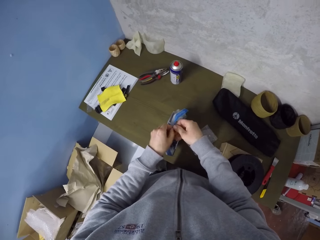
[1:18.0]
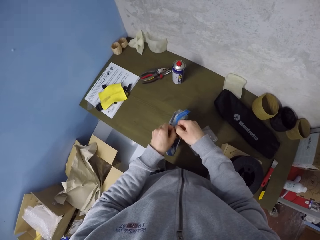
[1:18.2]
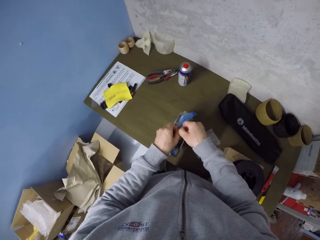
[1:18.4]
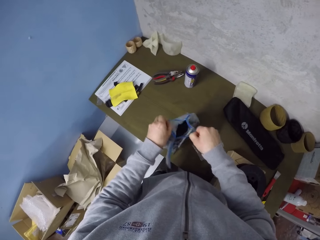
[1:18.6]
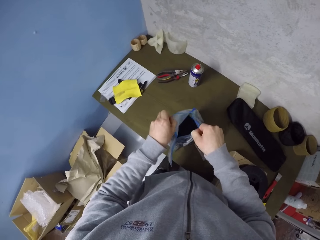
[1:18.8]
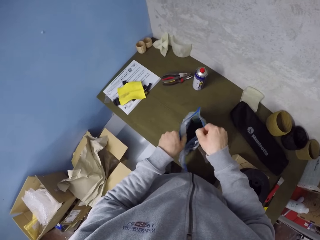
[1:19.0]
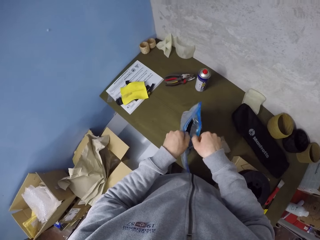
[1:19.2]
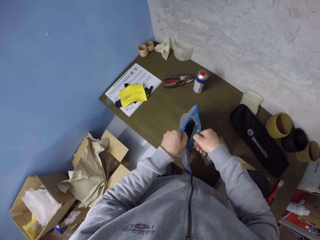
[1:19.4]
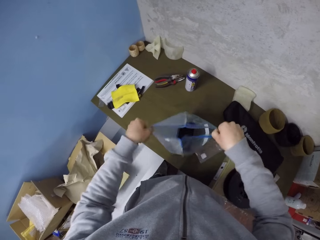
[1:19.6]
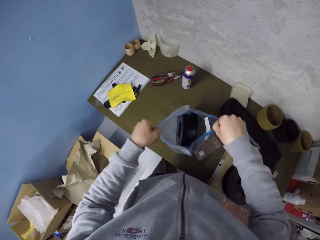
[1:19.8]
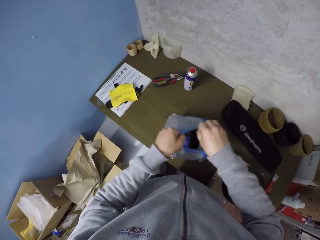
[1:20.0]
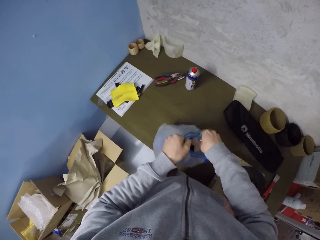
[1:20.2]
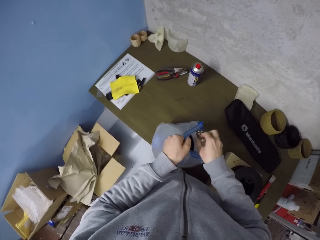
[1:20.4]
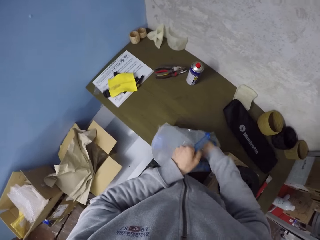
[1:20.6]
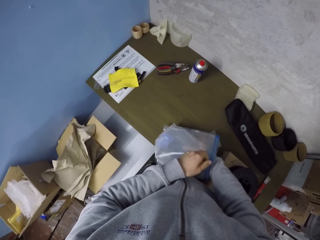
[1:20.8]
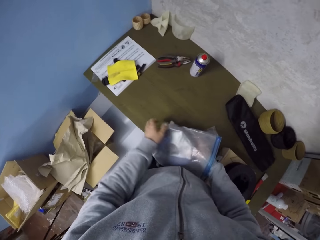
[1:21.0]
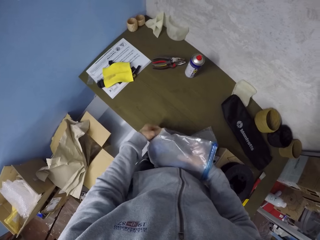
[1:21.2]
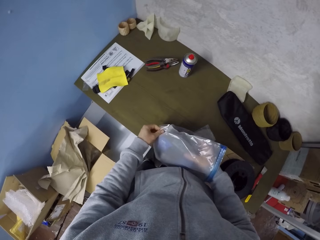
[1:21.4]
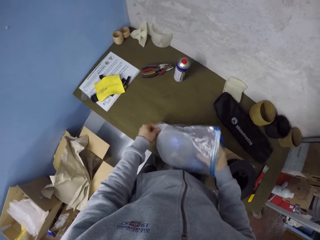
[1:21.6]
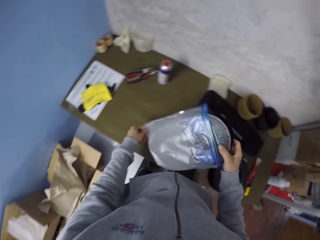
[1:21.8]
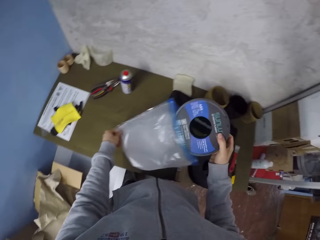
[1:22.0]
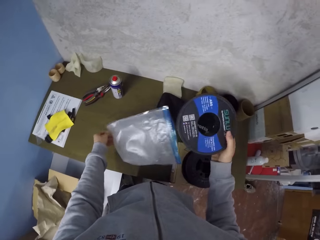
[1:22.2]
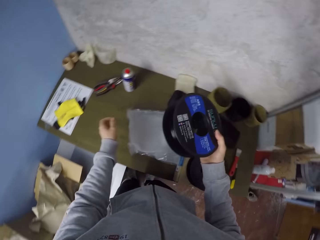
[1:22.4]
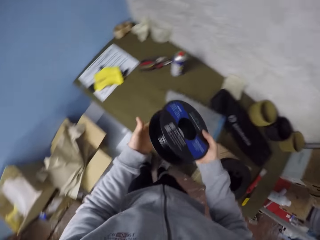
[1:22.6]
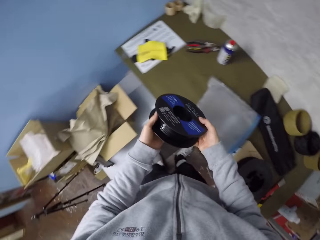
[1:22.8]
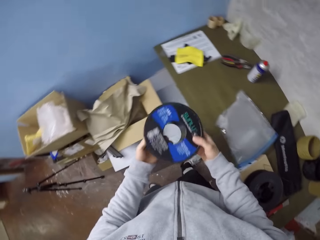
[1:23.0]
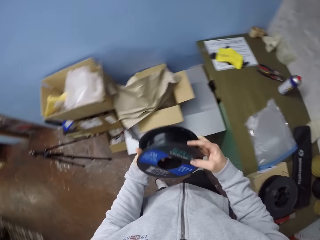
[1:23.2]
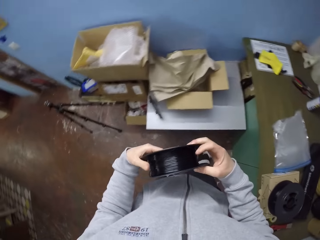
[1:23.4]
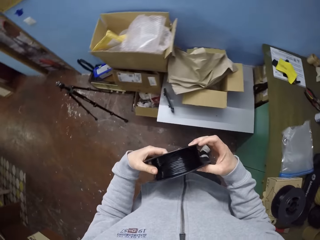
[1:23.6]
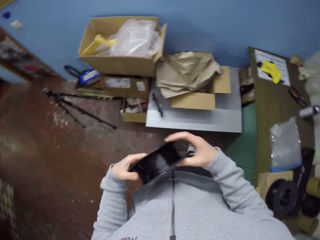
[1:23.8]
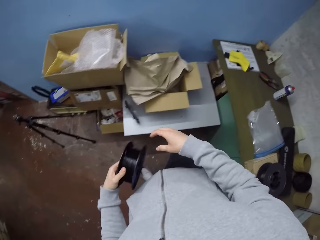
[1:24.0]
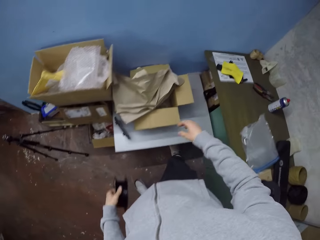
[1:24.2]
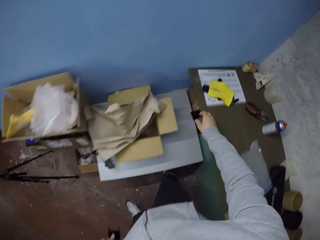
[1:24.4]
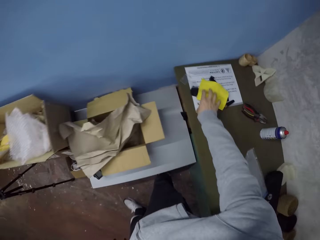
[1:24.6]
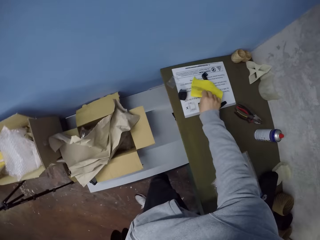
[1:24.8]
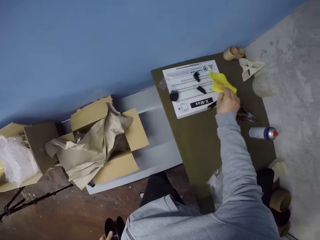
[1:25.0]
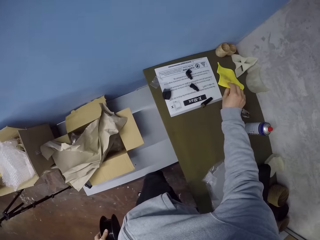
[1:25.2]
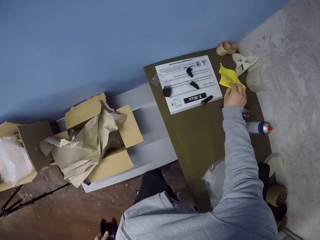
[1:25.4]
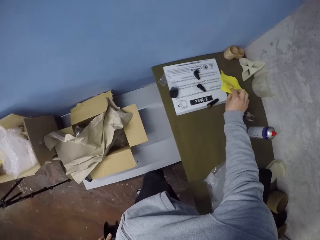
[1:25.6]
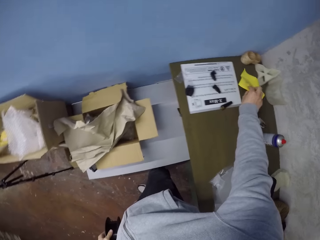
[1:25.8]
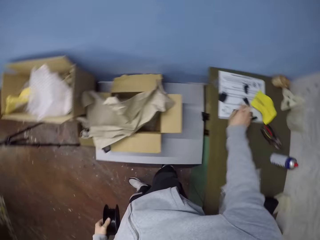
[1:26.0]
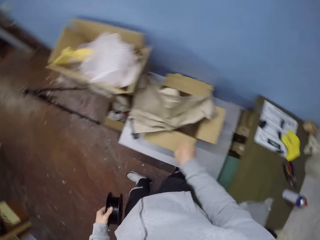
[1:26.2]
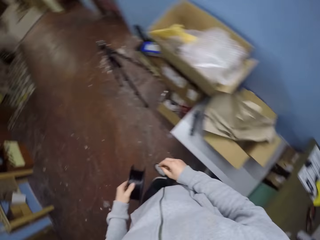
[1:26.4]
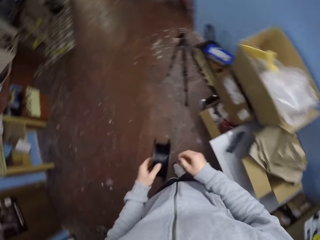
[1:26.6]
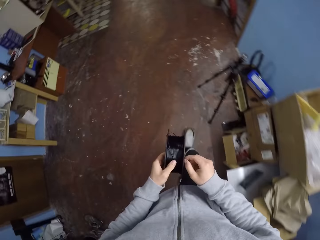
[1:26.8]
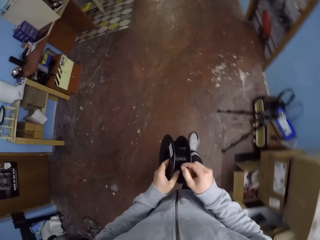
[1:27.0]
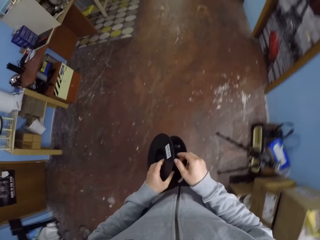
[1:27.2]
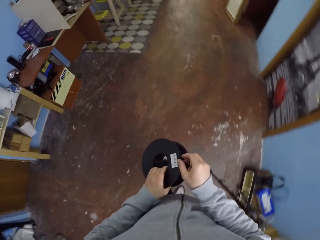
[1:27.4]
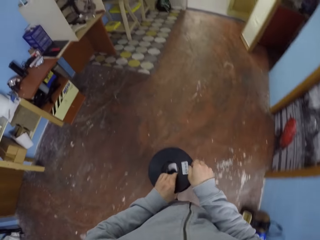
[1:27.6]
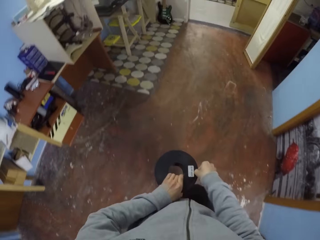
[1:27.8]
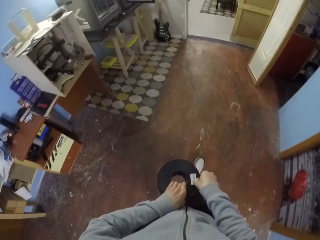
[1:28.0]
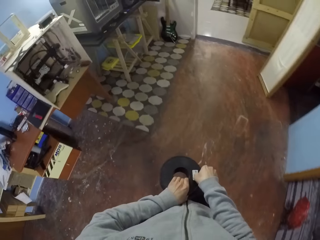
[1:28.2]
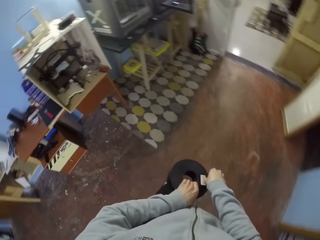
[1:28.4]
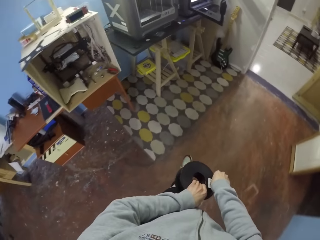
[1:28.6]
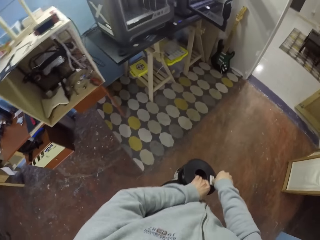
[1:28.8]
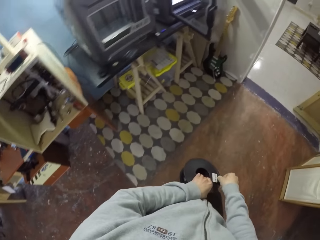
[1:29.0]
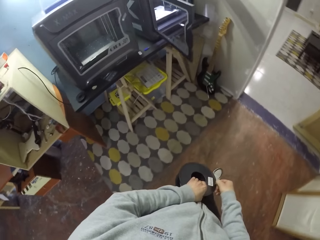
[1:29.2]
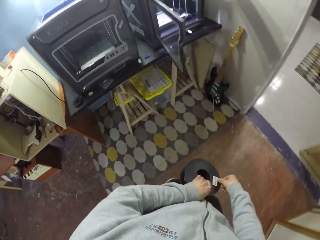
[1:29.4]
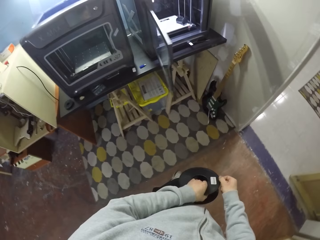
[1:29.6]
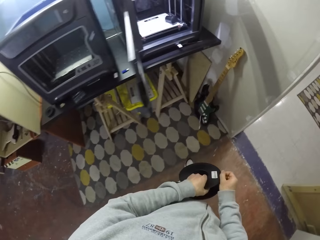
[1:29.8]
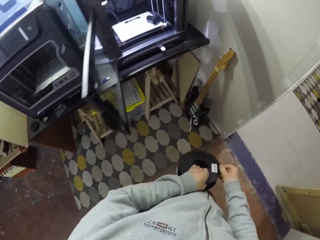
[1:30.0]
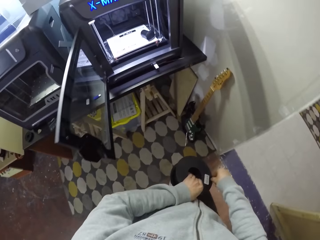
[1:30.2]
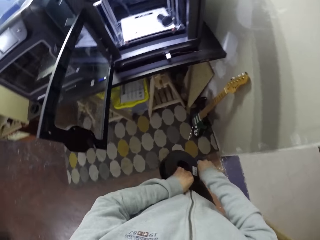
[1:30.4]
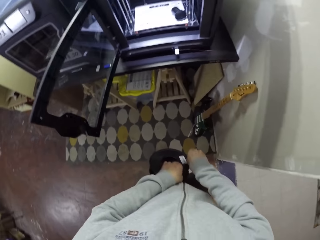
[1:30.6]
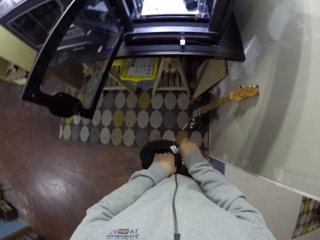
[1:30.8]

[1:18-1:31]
The camera wearer removes the lever or cable holder from the plastic bag with his right hand. He drops the plastic bag in his left hand on the table. He looks at the cable holder. He holds the lever with both hands. He moves a paper on the table with his right hand. He picks up the yellow paper from the table. He drops the yellow paper on the table. He walks.

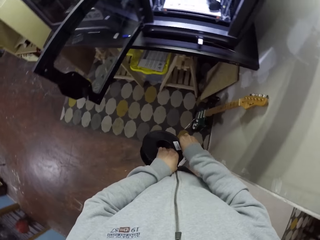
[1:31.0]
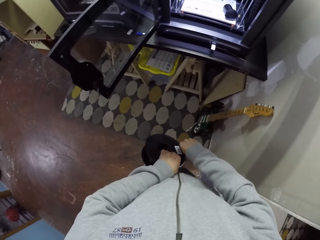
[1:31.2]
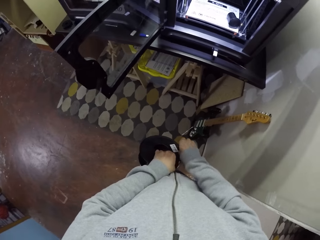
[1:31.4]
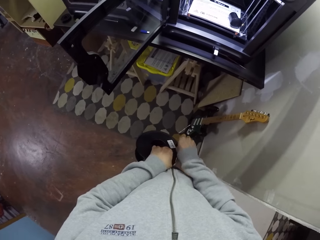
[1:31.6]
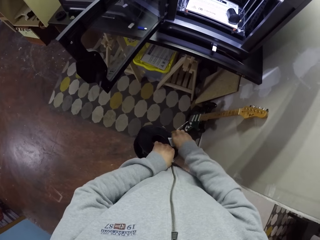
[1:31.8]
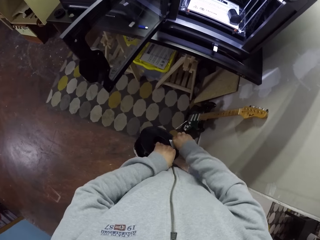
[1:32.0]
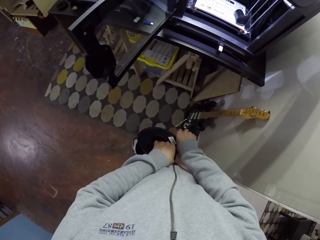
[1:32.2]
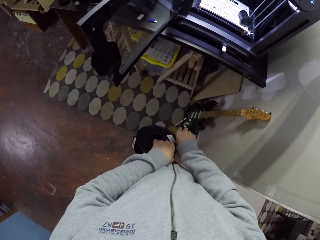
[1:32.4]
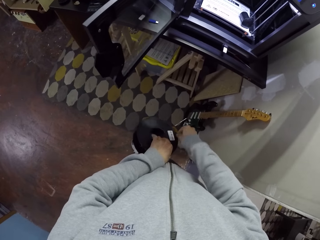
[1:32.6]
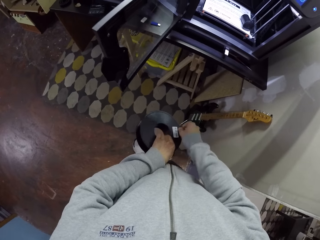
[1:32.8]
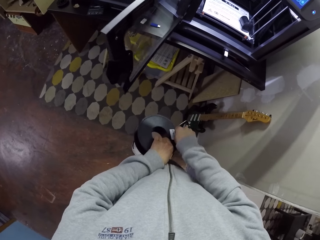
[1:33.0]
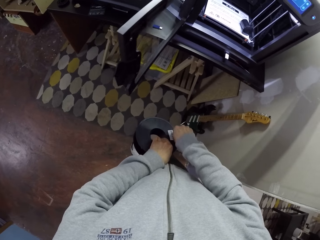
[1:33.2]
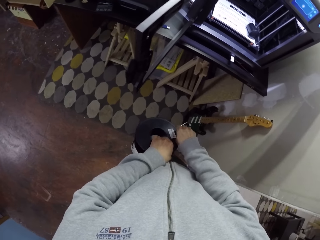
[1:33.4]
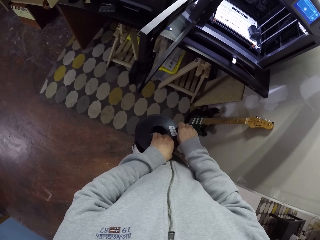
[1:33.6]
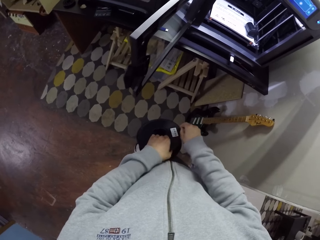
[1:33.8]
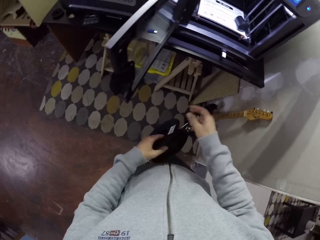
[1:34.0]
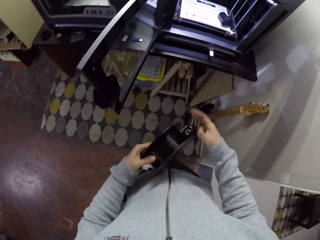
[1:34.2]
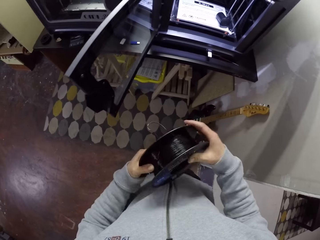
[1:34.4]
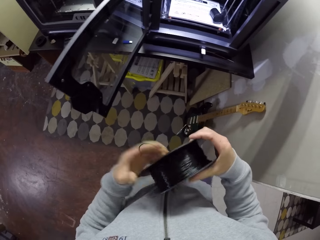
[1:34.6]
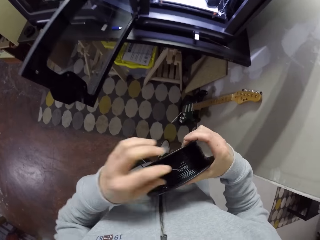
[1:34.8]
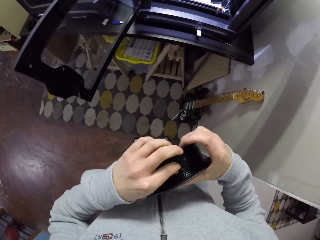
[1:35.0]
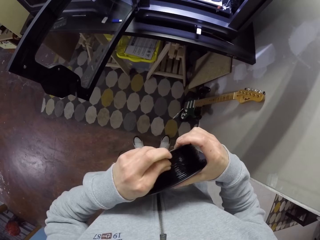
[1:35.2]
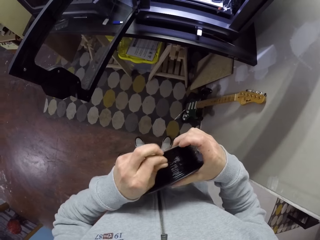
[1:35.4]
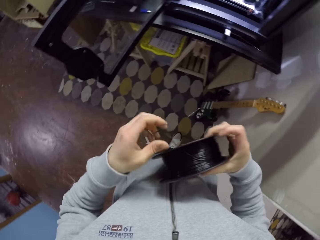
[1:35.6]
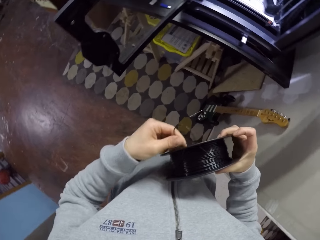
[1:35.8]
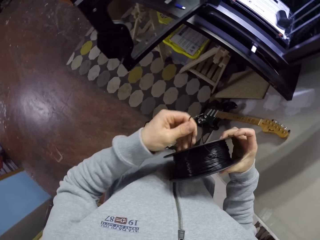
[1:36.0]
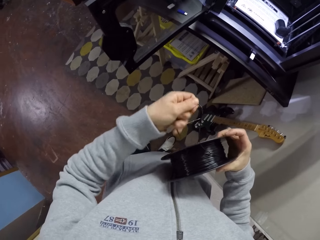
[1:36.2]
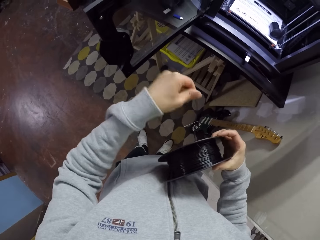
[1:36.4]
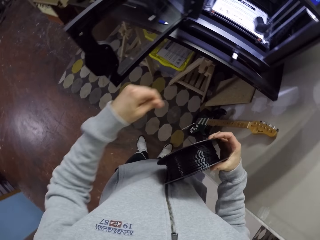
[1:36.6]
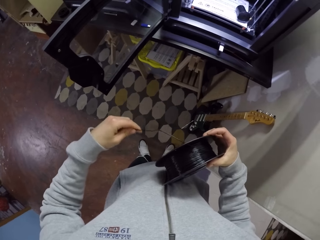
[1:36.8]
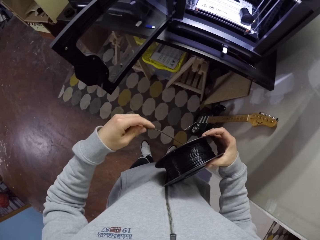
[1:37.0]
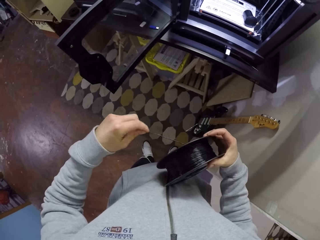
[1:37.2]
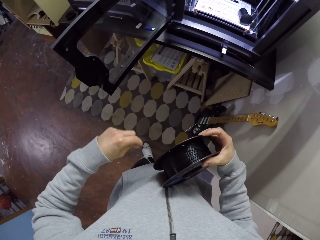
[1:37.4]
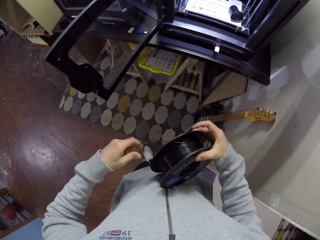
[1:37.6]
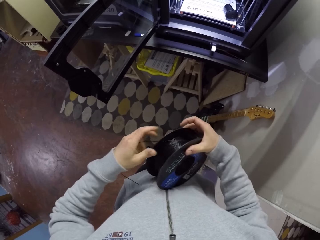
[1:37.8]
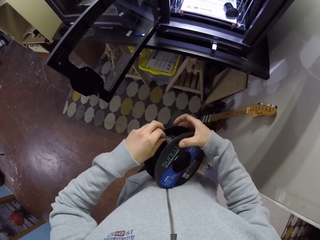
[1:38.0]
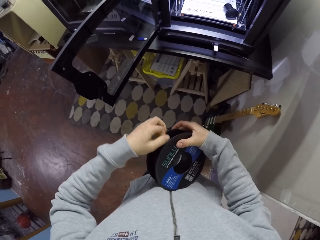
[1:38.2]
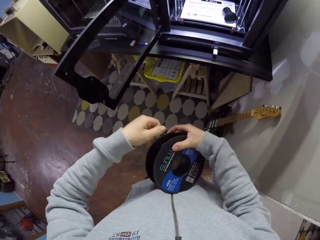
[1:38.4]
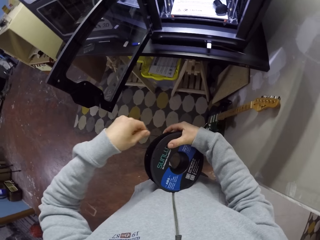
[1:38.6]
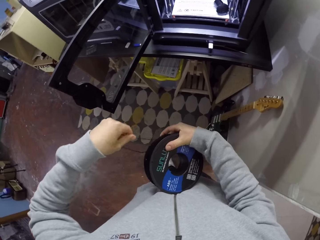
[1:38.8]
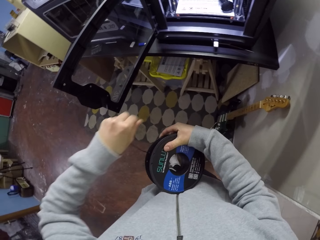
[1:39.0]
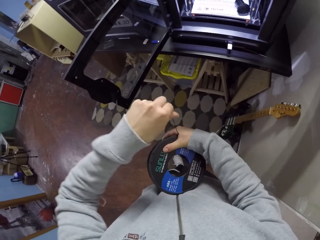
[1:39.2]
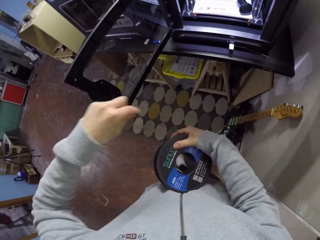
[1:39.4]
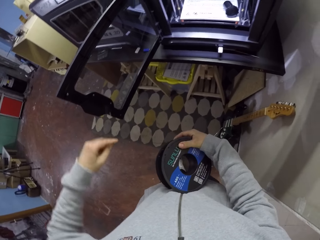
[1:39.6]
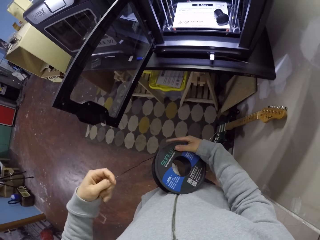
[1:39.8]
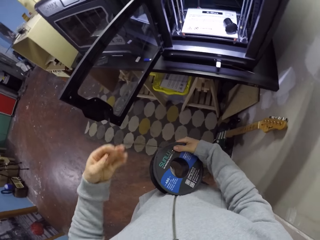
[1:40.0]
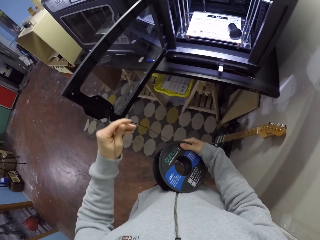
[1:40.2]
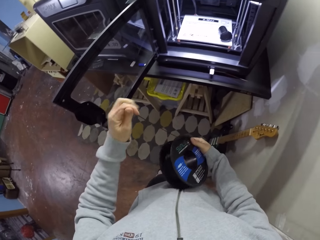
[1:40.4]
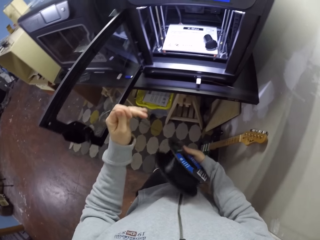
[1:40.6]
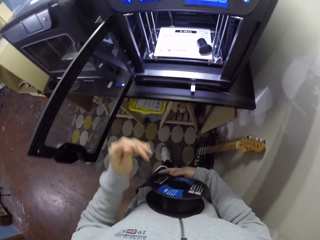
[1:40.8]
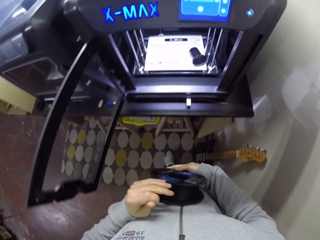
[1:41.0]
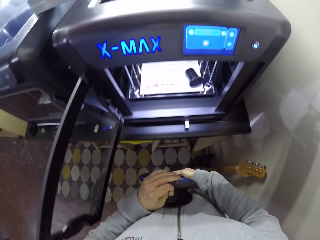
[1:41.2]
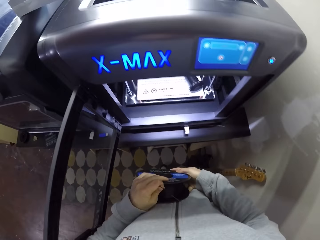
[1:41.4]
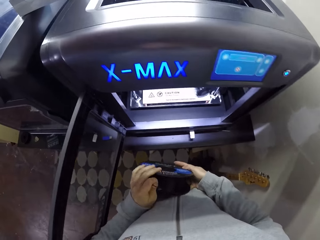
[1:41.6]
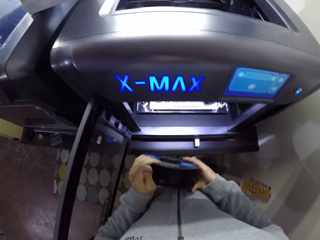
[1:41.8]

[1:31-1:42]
The camera wearer loosens a wire from the lever in his left hand with his right hand. He loosens the wire from the lever in his right hand with his left hand. He removes the wire from the cable holder.
